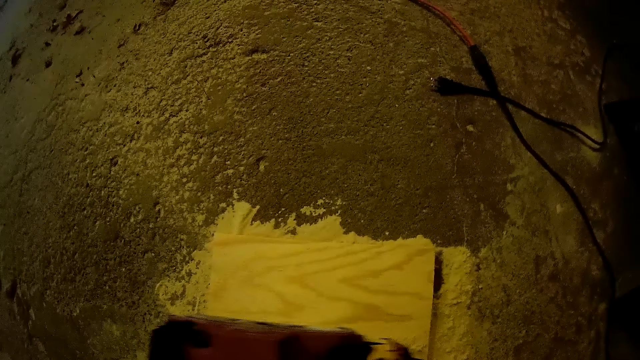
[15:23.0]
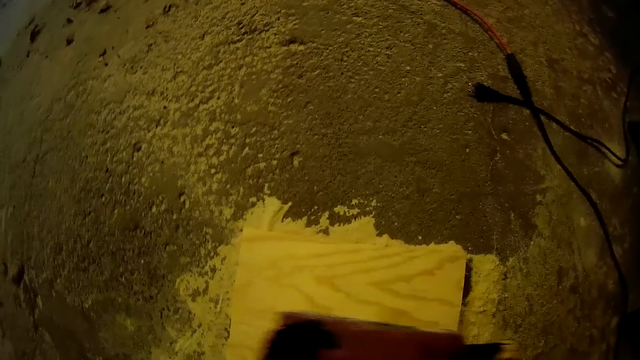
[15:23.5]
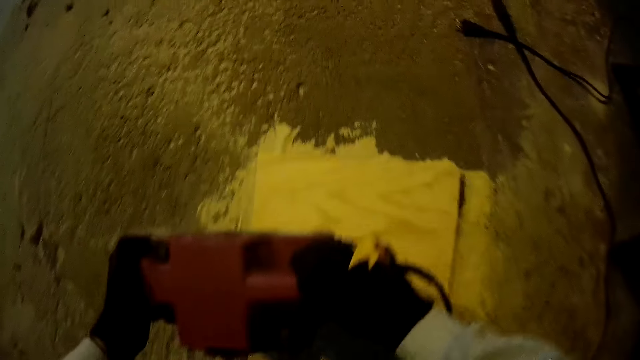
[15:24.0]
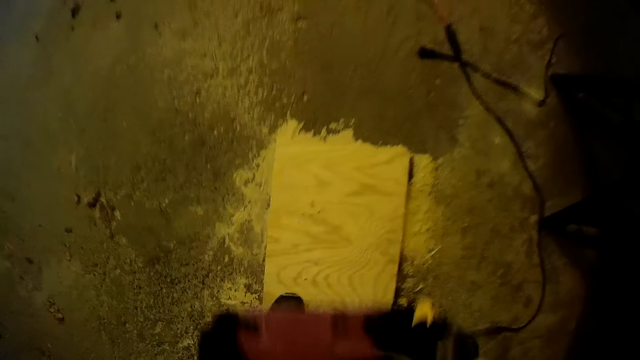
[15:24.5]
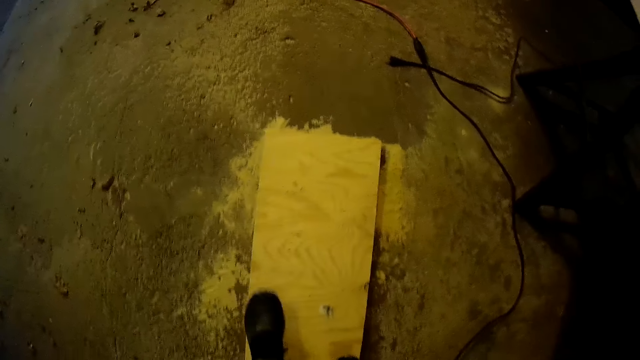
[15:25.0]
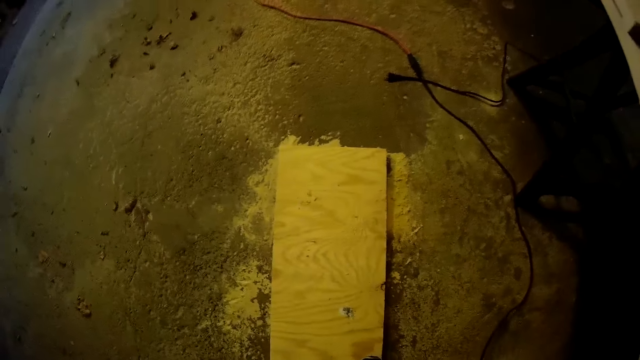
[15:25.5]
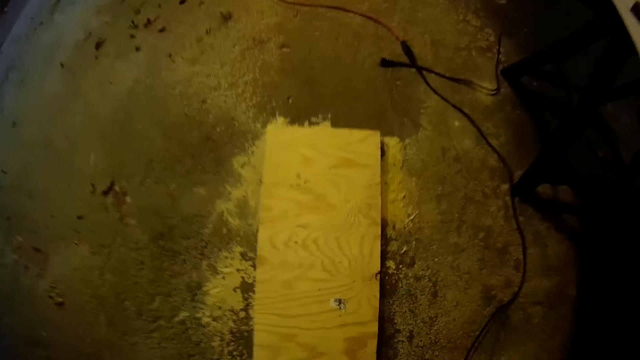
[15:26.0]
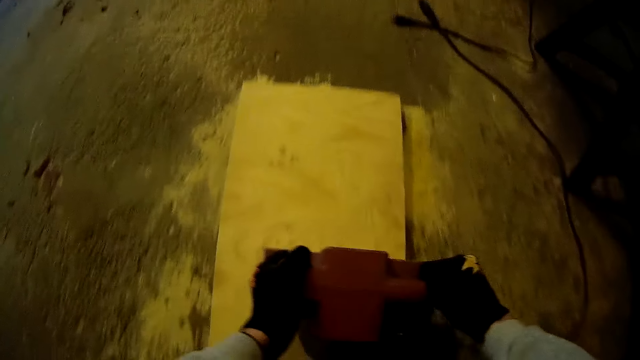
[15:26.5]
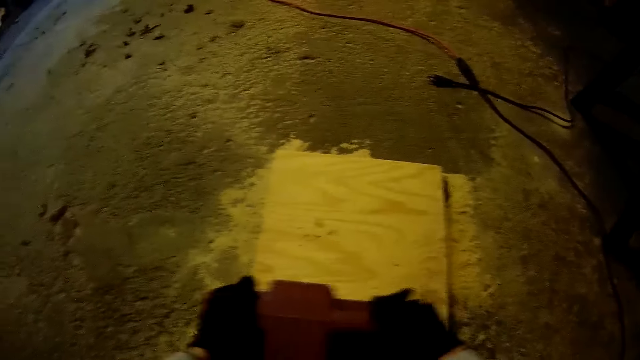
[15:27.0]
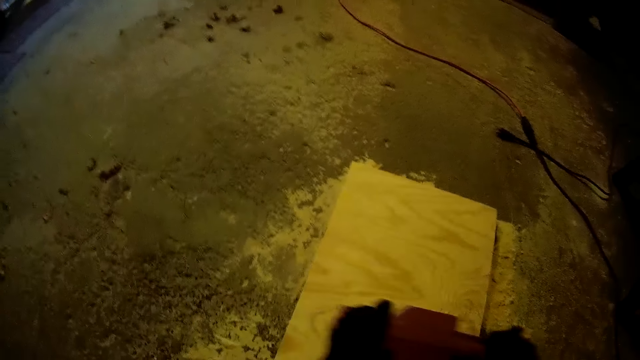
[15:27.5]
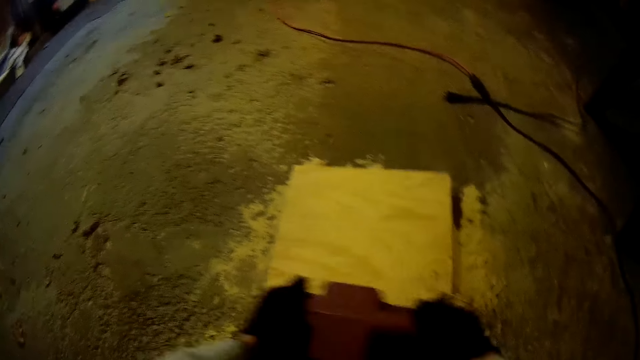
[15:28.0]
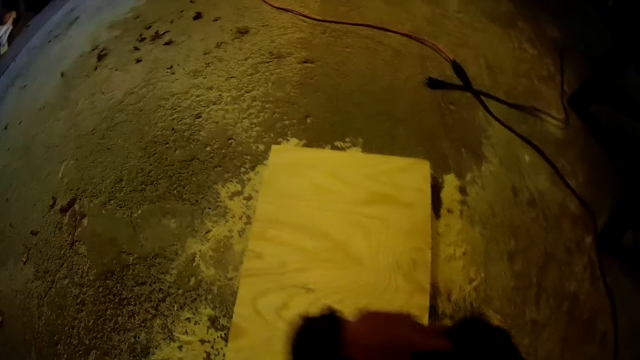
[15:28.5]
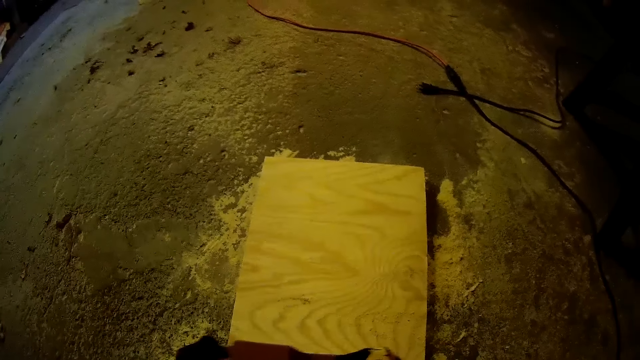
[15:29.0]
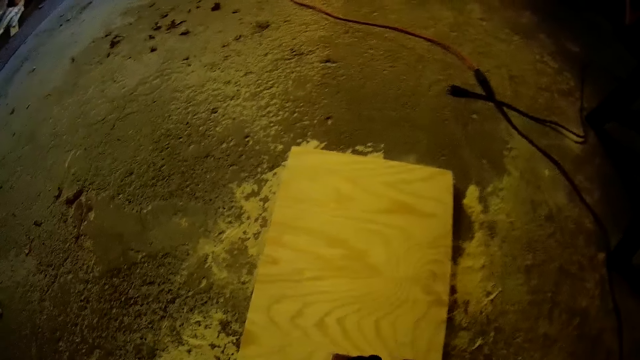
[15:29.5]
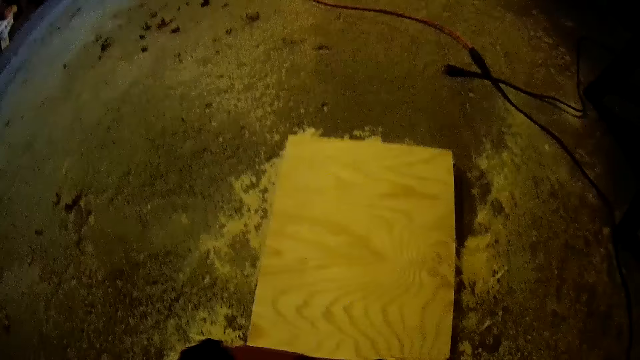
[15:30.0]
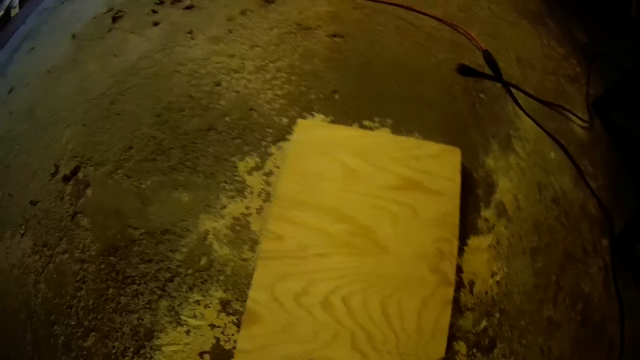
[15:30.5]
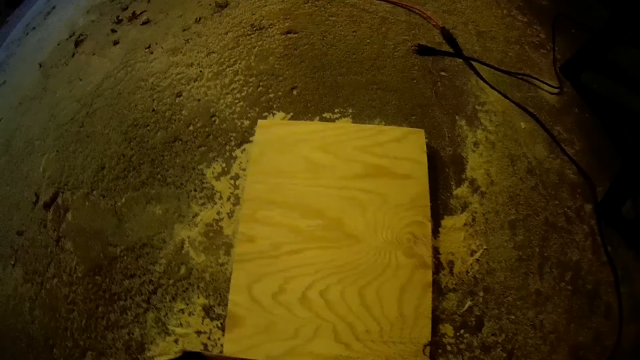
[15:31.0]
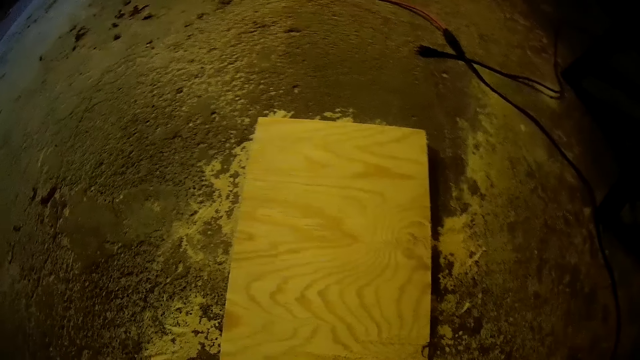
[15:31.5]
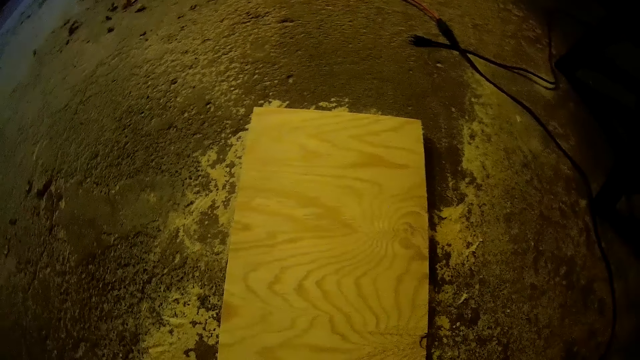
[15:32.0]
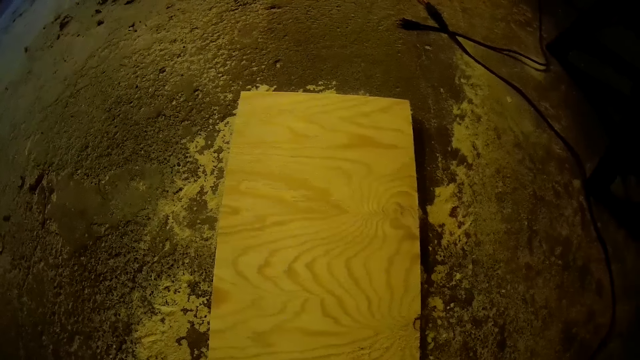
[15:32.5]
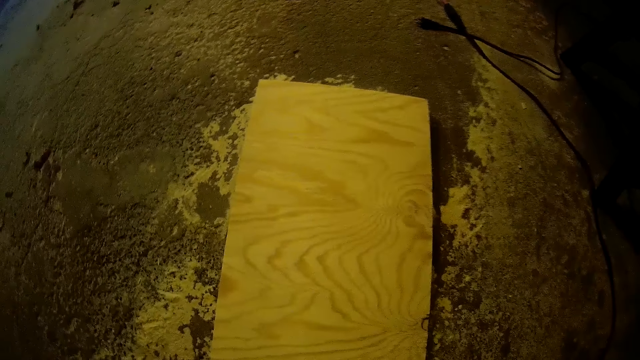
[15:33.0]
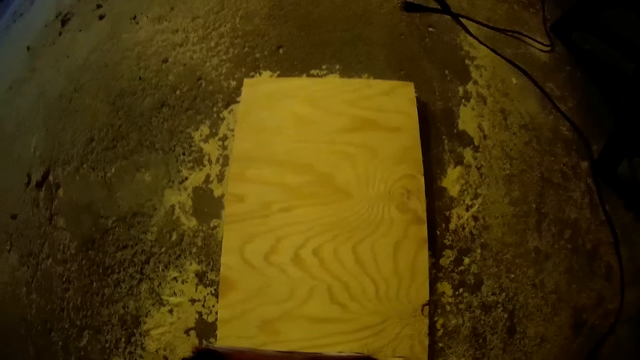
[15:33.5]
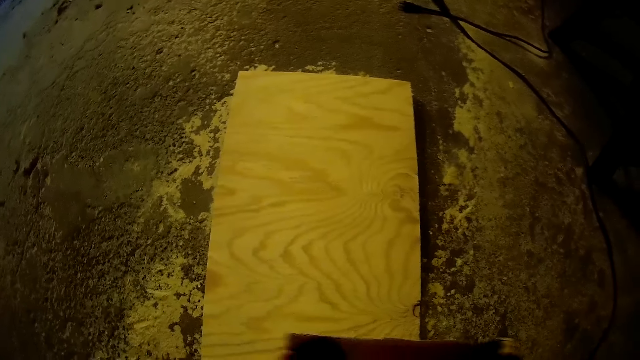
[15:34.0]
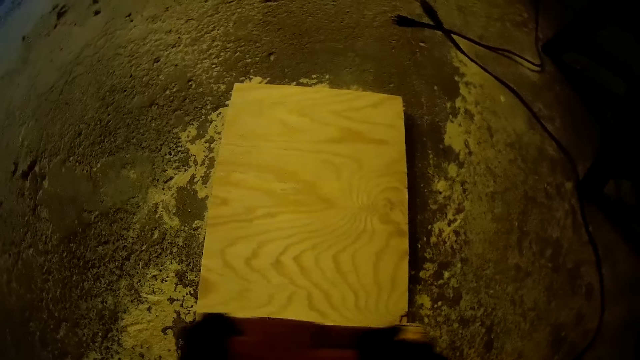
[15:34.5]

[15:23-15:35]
The camera wearer stops sanding the lumber. They file the long plank with an electric wood filer.

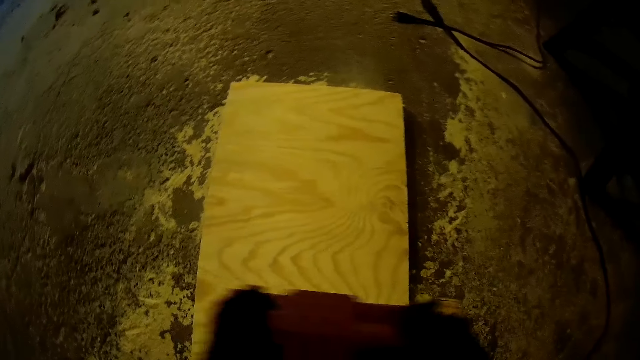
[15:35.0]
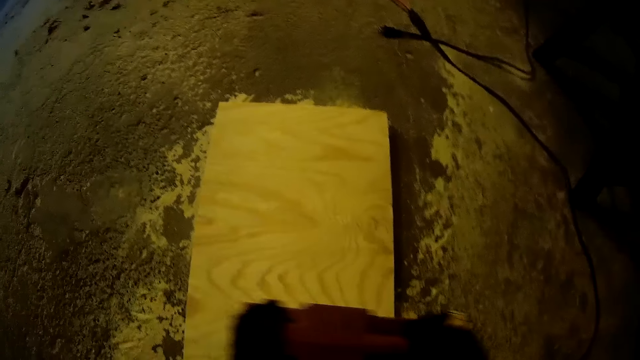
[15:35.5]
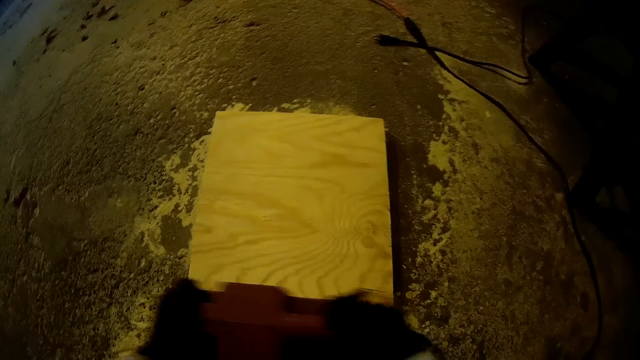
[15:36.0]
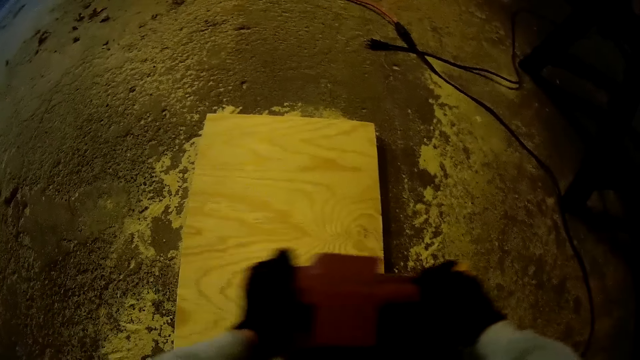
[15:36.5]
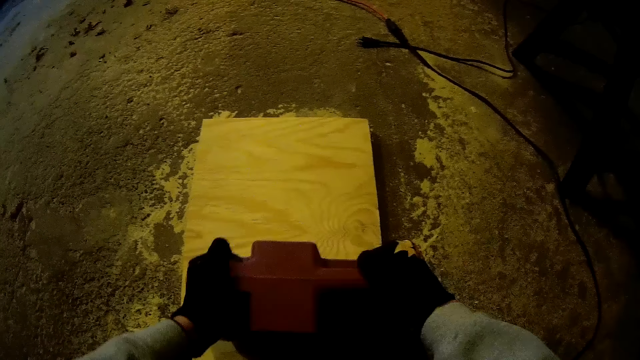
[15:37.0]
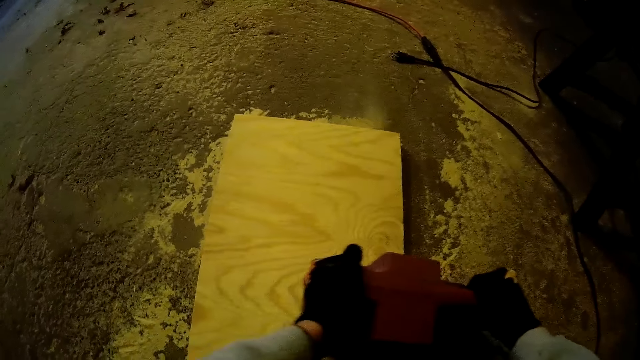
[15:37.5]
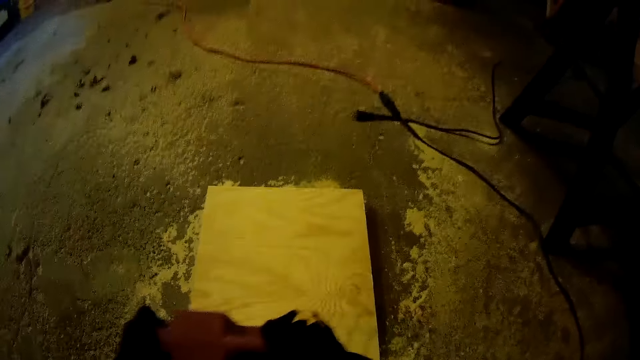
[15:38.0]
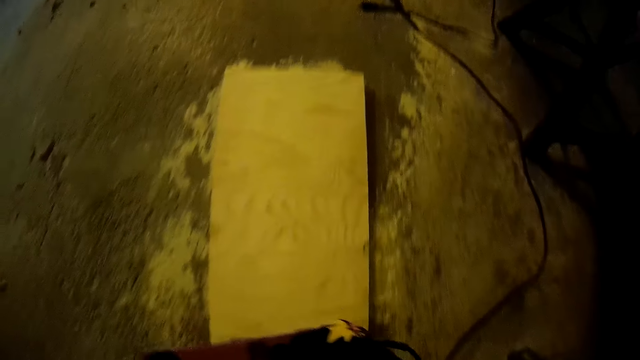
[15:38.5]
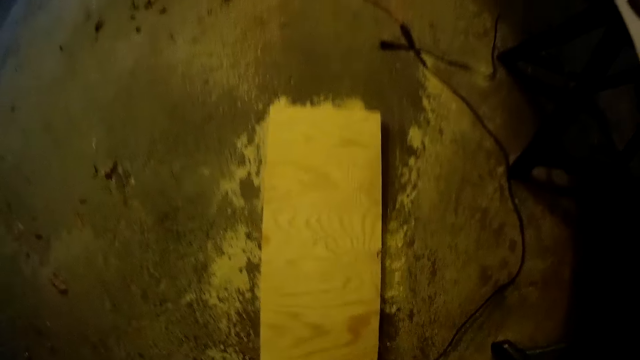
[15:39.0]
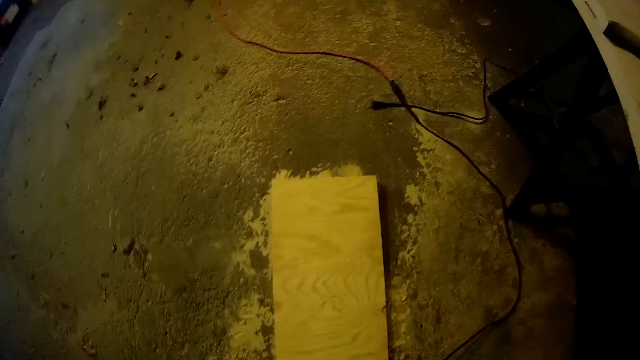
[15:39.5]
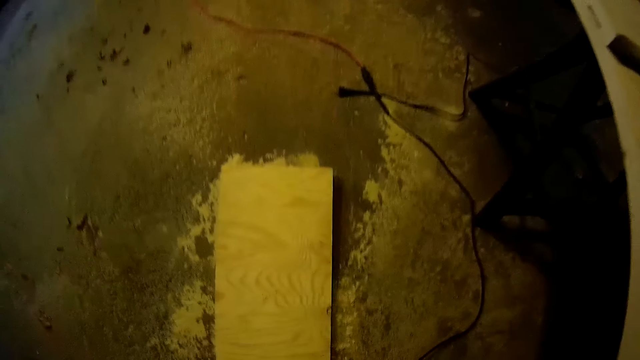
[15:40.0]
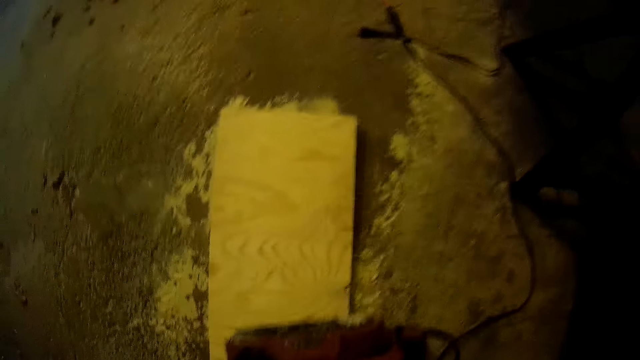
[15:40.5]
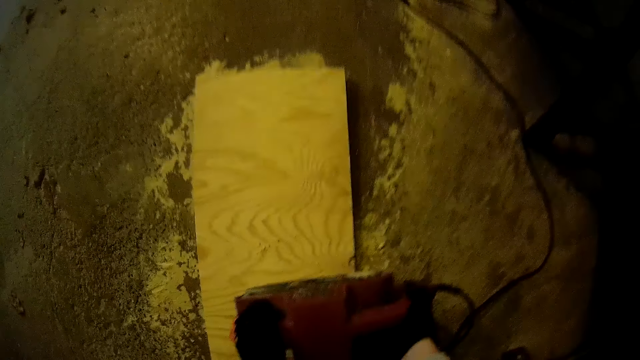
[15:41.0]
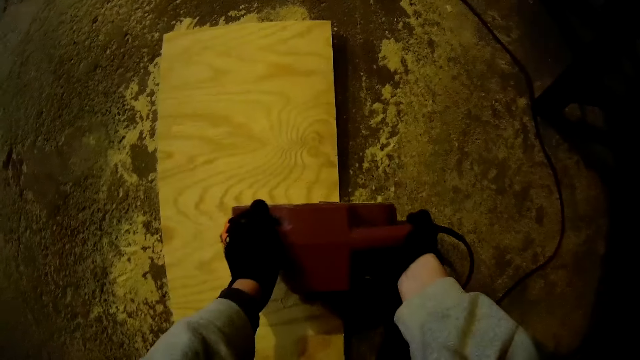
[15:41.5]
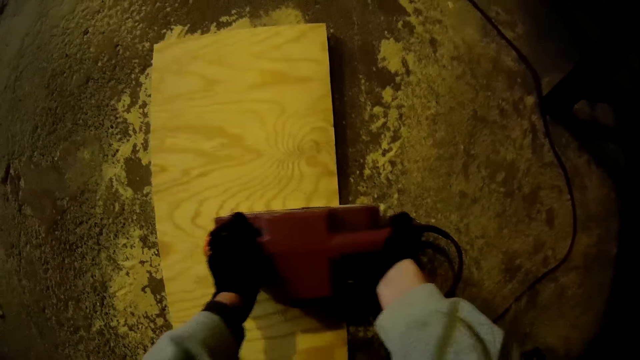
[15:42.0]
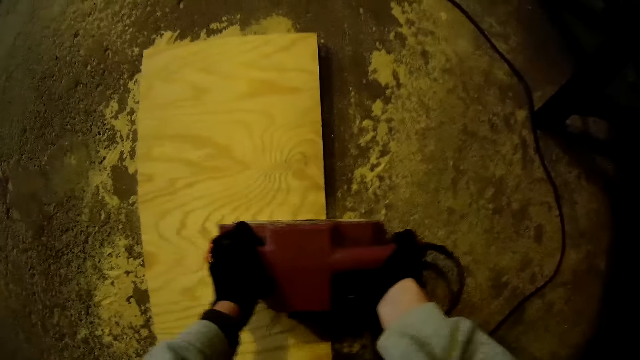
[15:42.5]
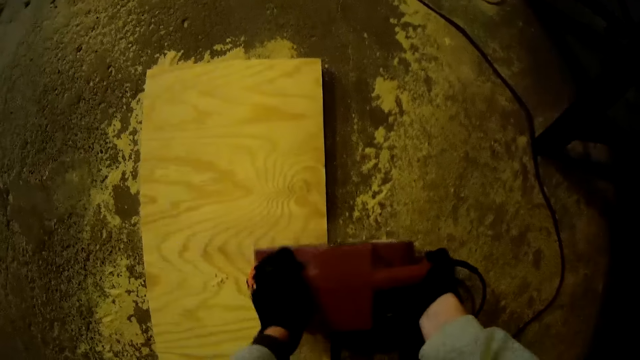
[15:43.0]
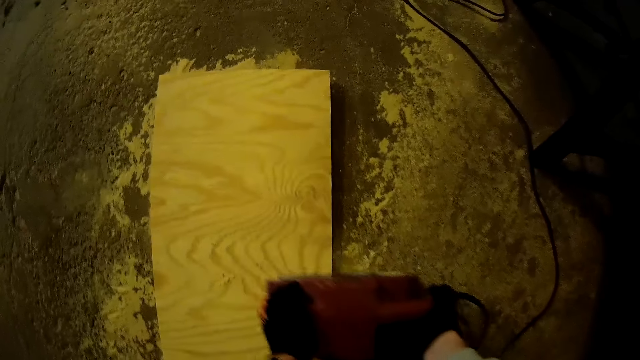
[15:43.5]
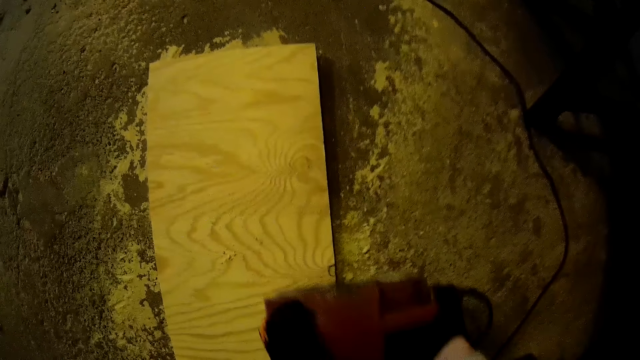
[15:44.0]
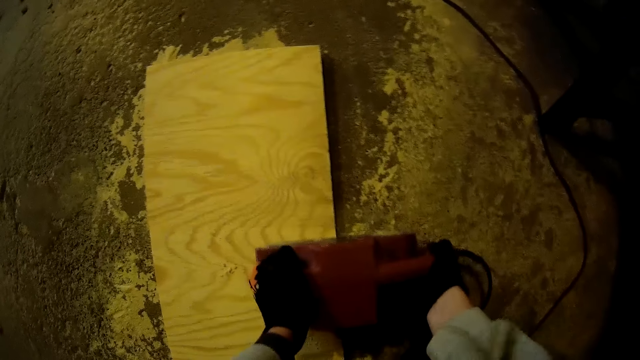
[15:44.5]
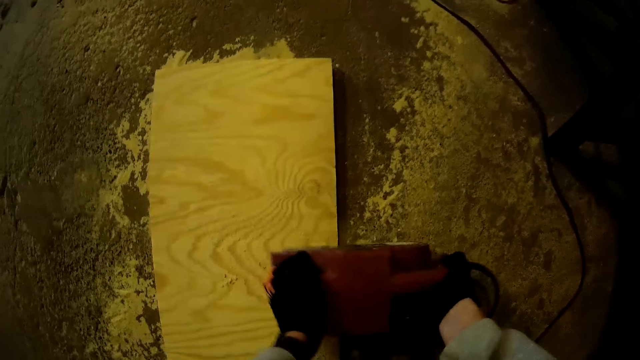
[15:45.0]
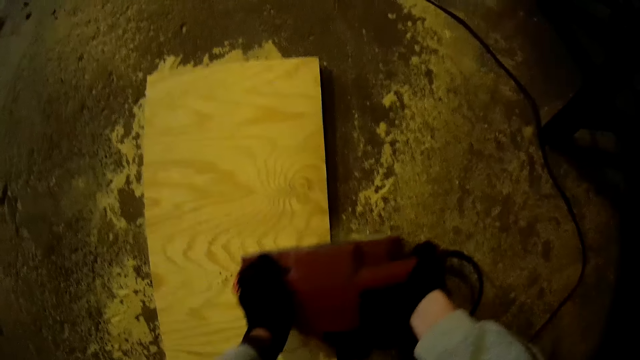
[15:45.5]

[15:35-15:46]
The camera wearer stops sanding the lumber. They file the long plank with an electric wood filer.
